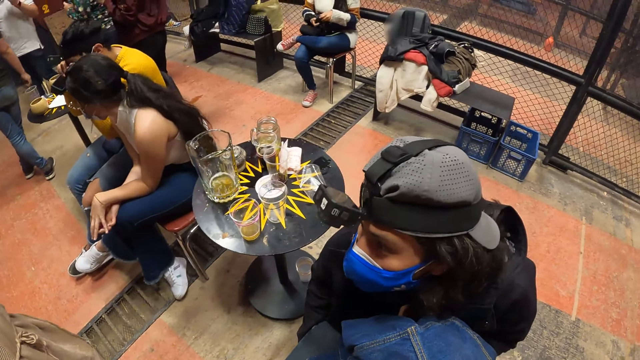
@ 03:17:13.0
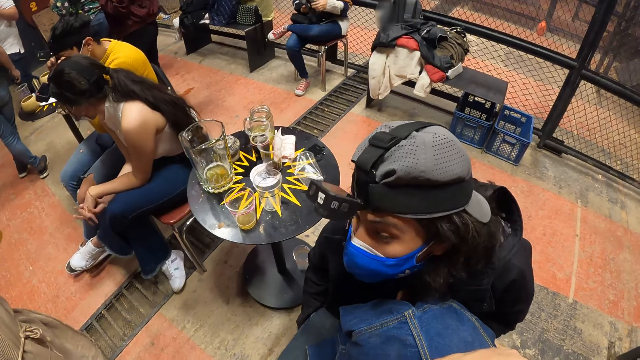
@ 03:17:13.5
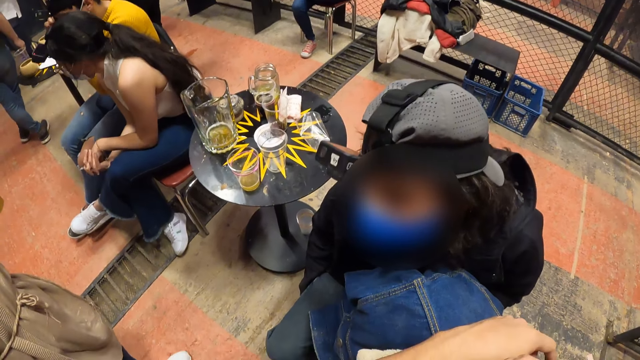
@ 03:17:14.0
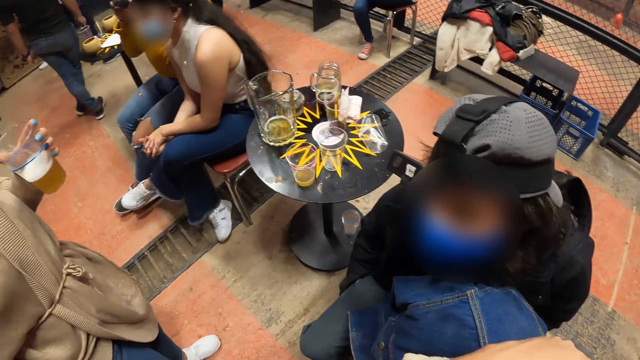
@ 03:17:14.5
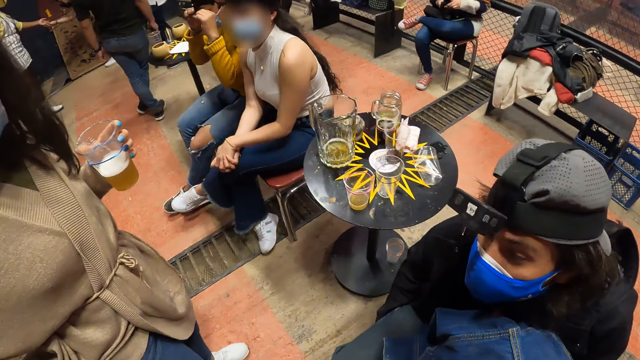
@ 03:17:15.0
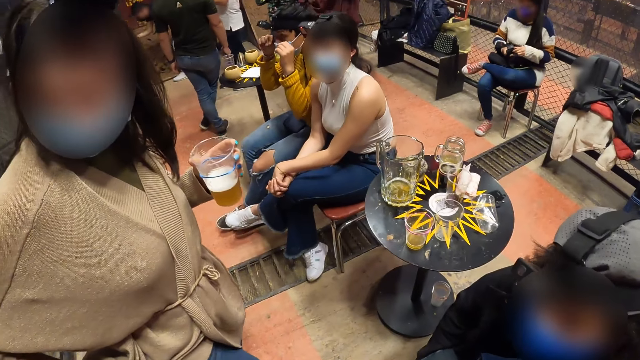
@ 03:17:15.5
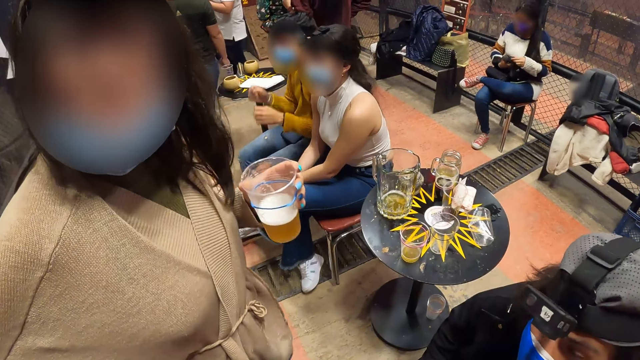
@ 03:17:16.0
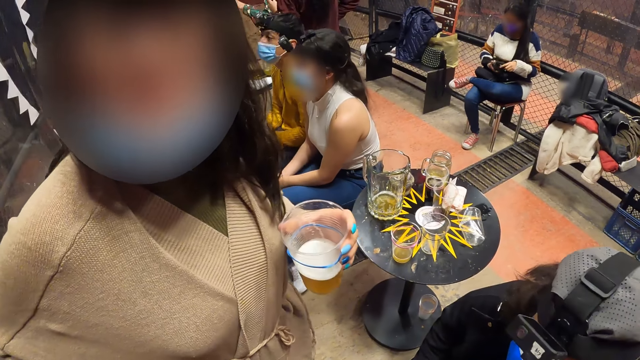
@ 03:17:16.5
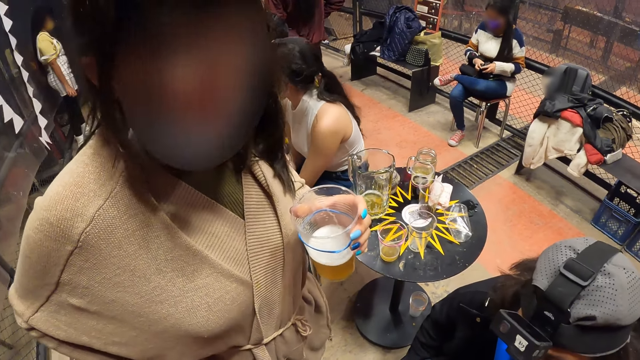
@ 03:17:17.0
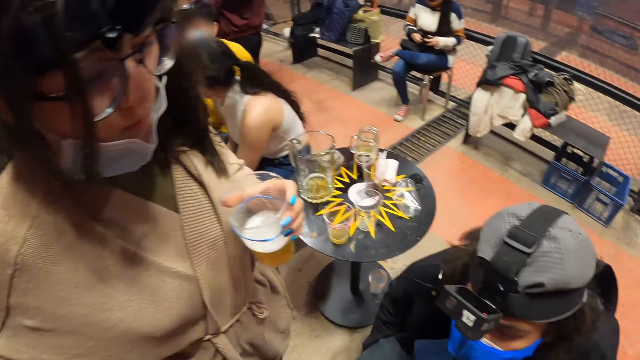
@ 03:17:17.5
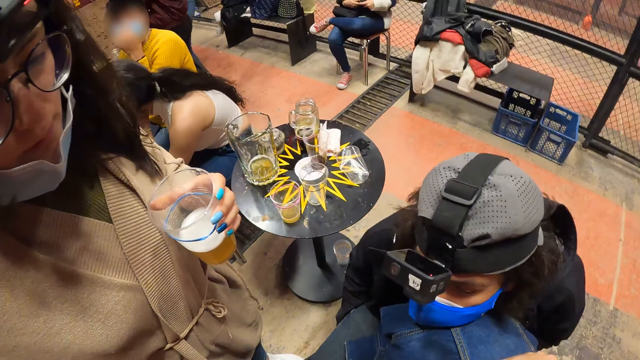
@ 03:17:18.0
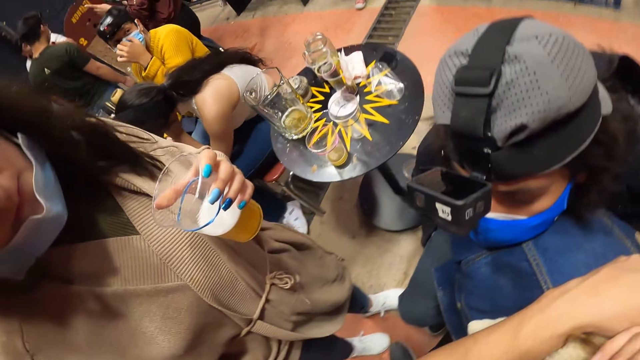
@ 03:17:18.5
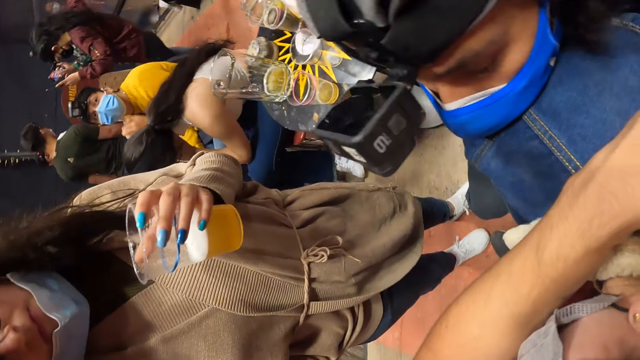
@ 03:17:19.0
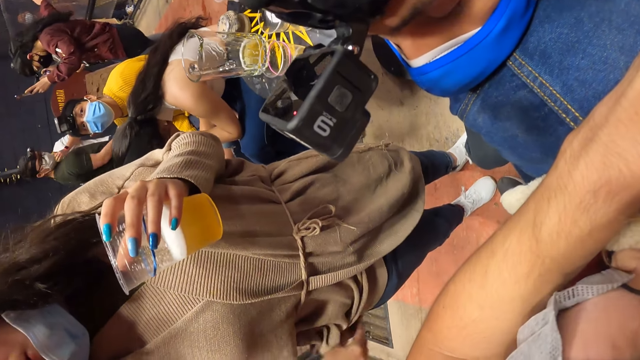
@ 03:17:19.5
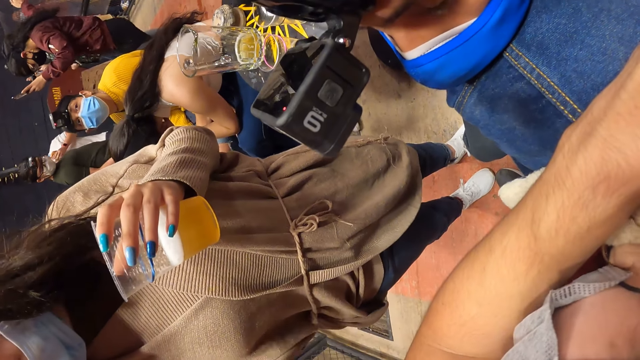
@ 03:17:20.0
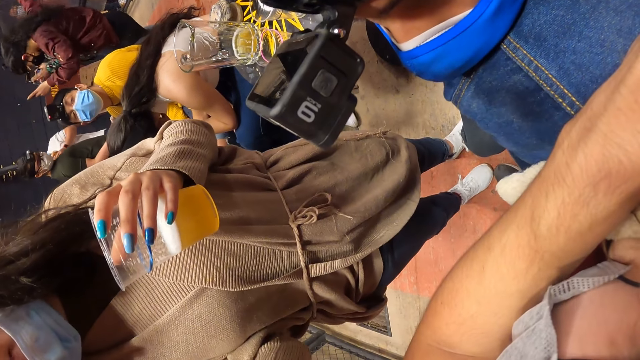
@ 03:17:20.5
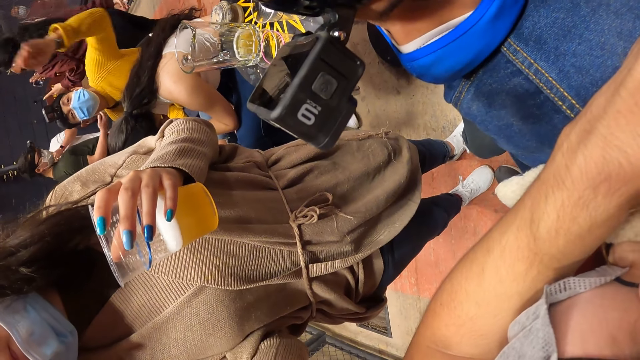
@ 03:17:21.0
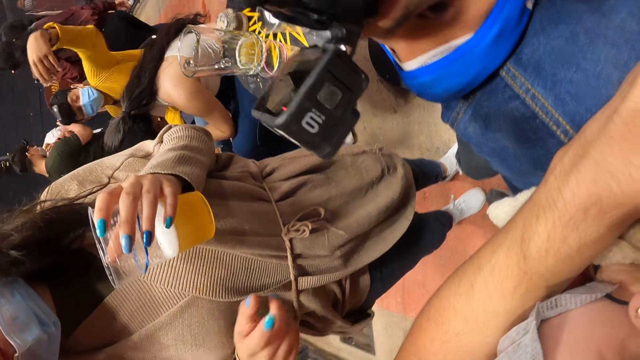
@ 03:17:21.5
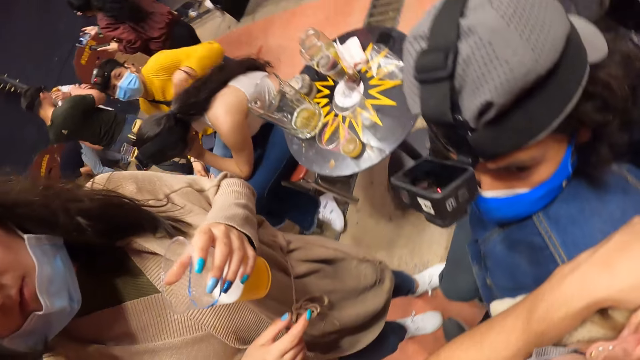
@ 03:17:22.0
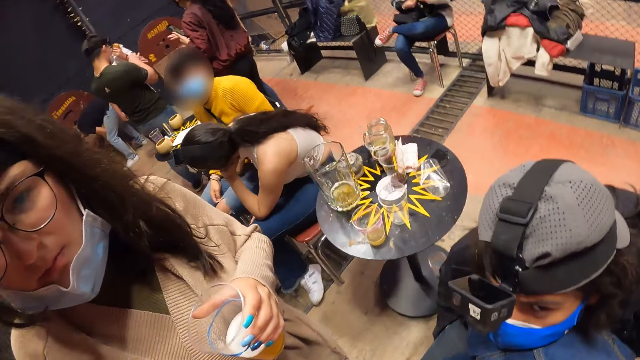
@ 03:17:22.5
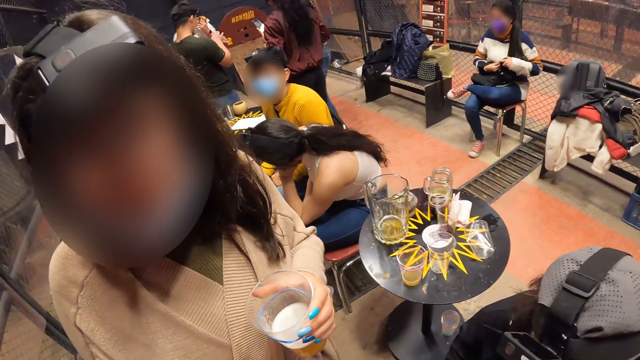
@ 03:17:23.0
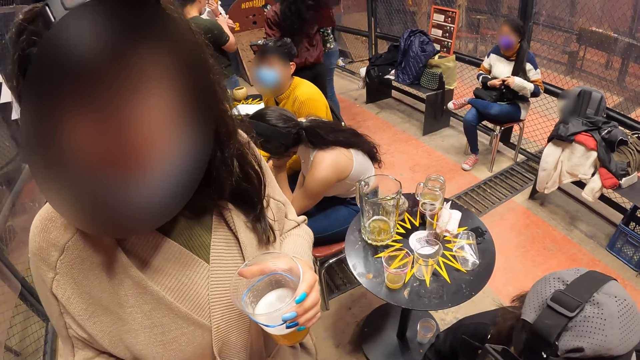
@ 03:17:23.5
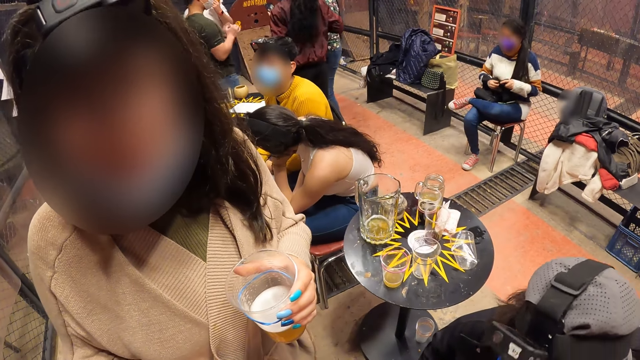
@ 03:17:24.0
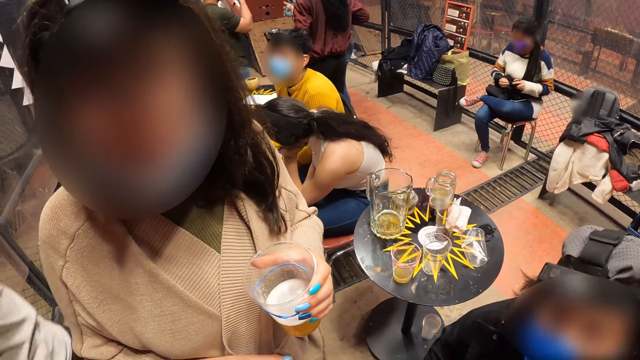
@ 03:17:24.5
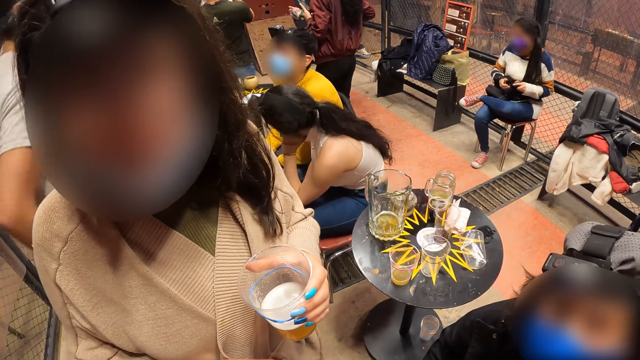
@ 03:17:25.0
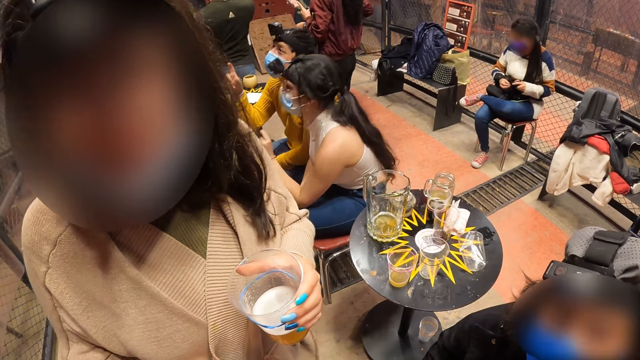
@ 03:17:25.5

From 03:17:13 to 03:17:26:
The woman interacts with the camera wearer. The camera wearer bends towards a person. They talk to another person.

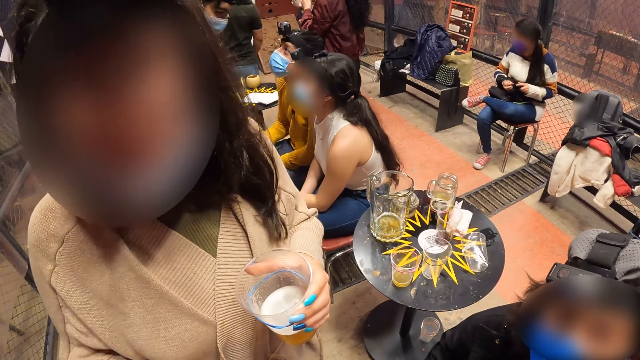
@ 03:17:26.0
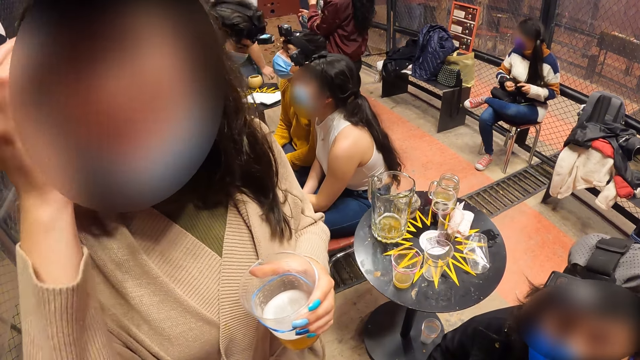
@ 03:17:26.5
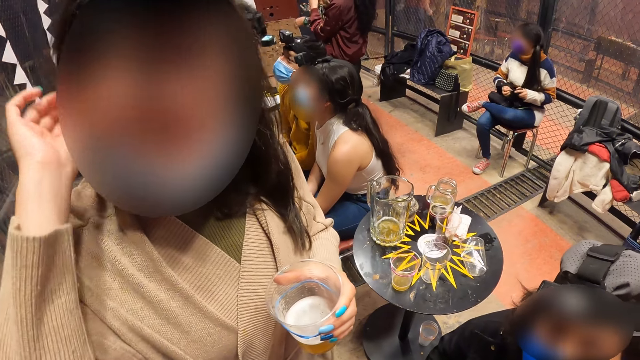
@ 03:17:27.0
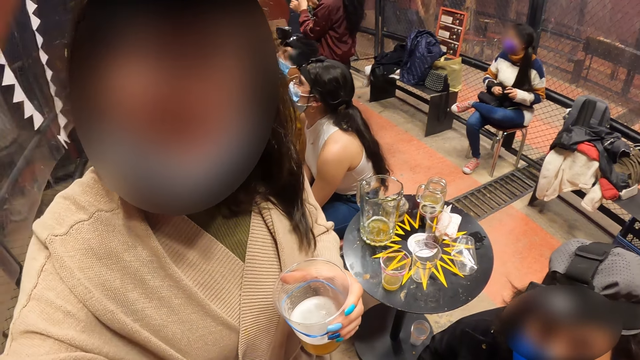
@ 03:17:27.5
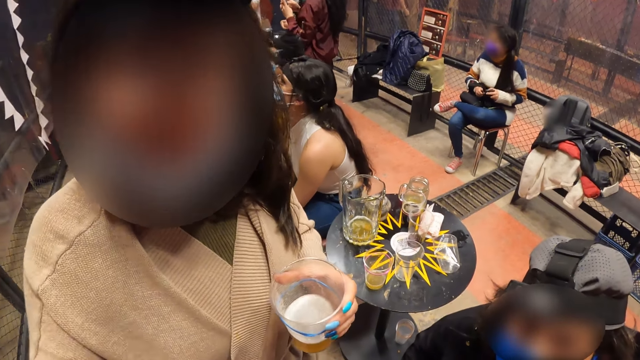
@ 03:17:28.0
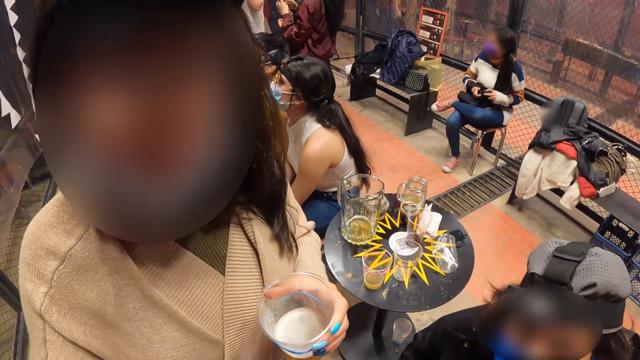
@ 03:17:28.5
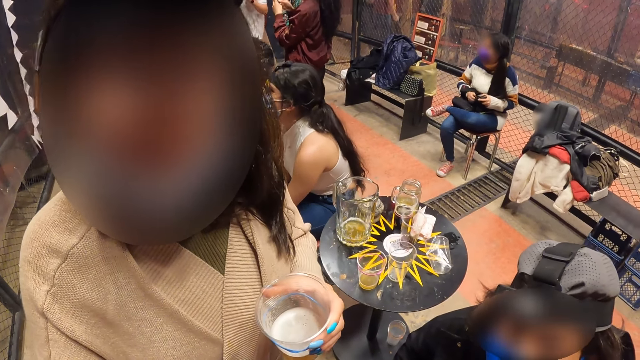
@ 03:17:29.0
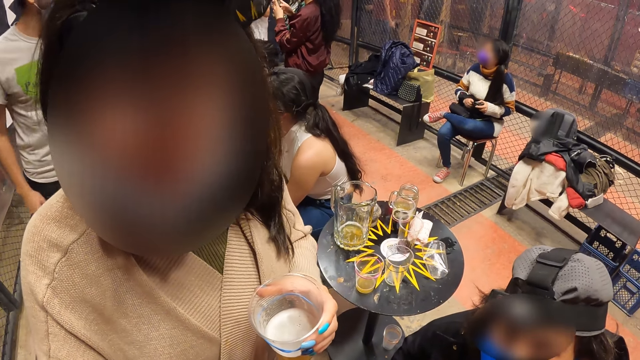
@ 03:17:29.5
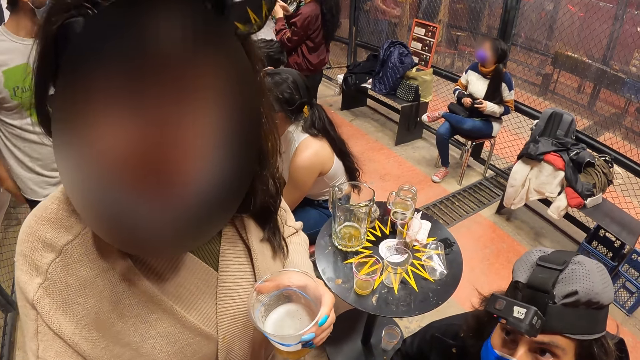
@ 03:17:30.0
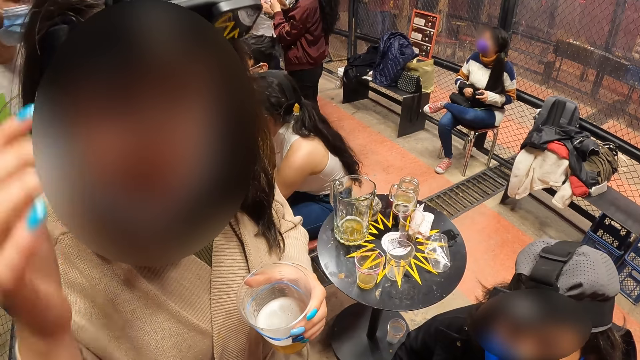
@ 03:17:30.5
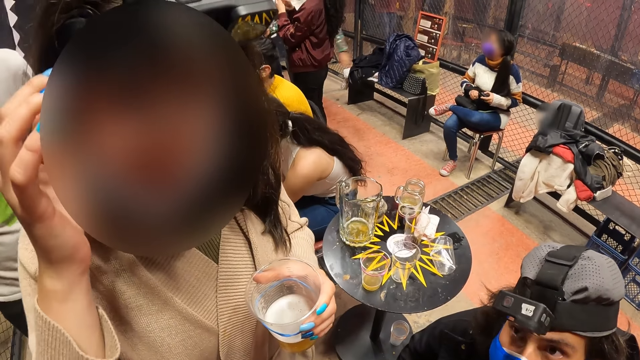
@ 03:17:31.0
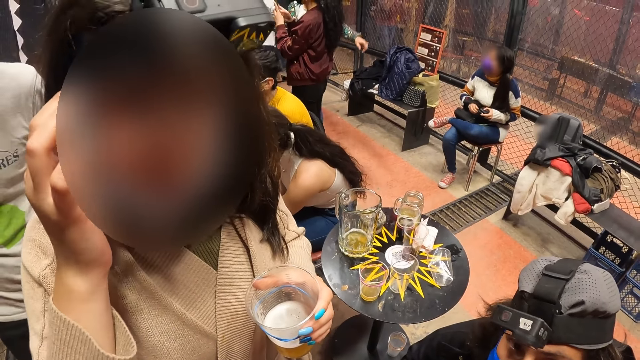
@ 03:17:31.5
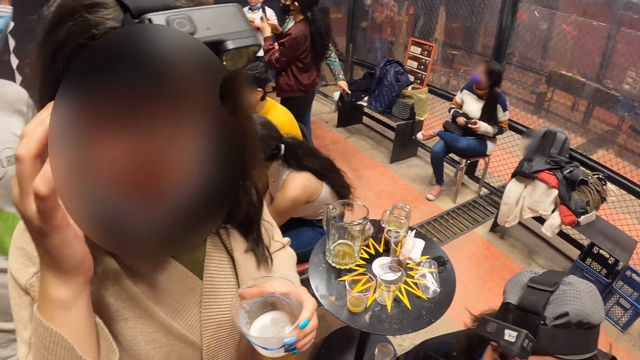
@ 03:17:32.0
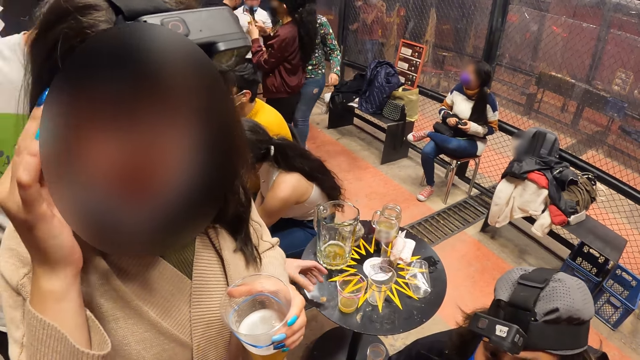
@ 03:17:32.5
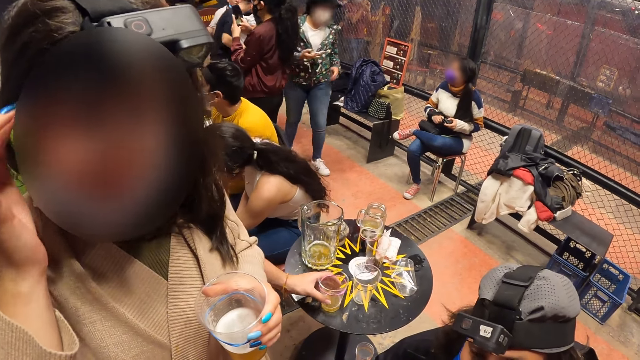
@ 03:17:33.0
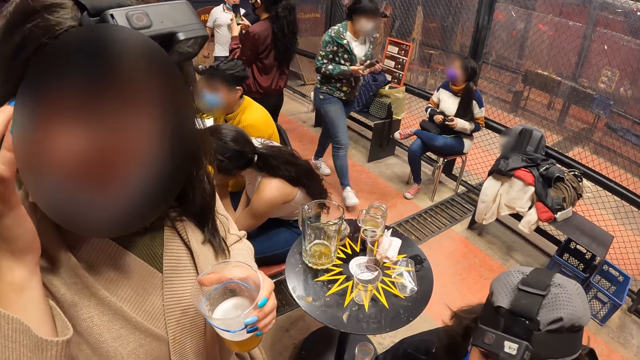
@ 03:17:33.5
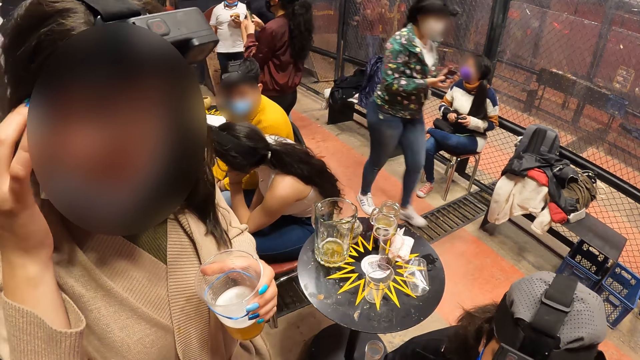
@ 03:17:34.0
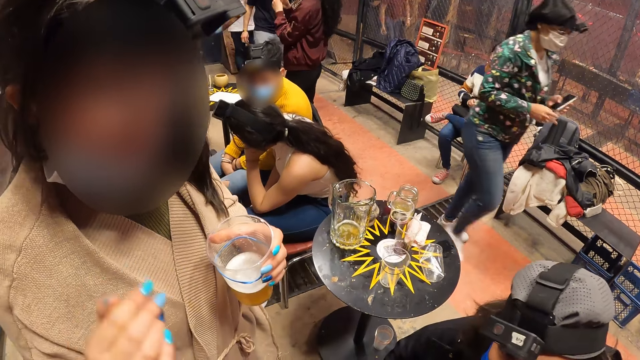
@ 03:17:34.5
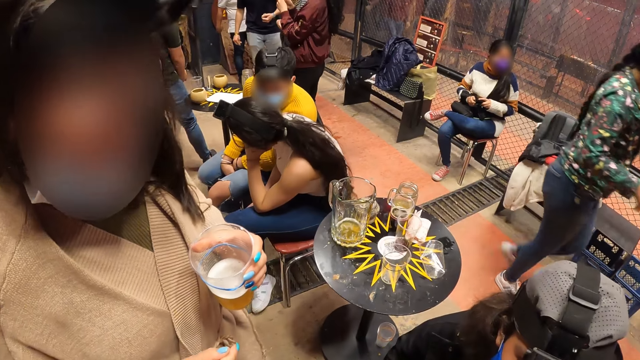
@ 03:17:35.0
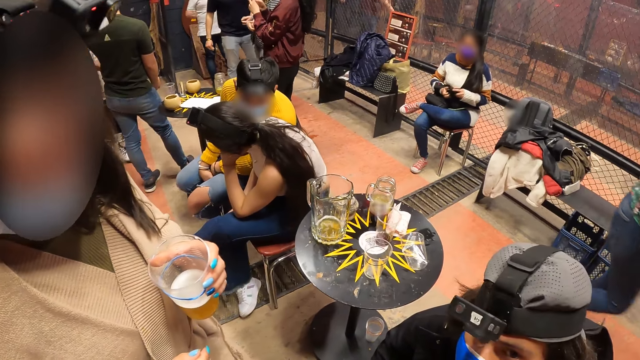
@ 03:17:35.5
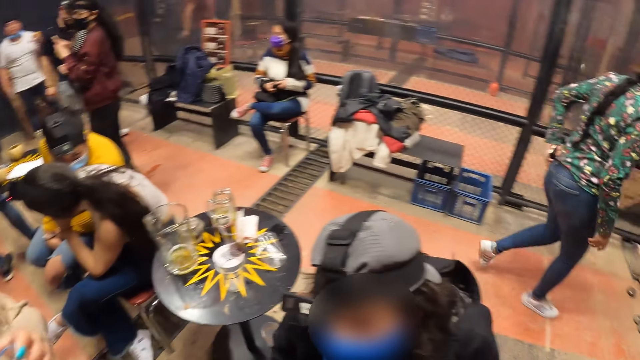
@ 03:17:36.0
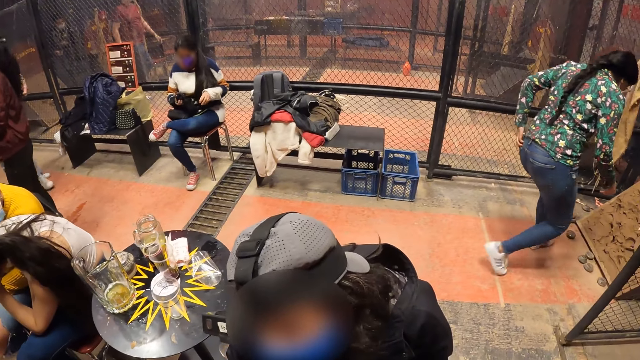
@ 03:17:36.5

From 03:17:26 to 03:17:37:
The woman tucks her hair behind her ear with her right hand. The woman touches the camera wearer's face. The woman touches her face with her left hand. The man picks up the cup from the table with his left hand.
